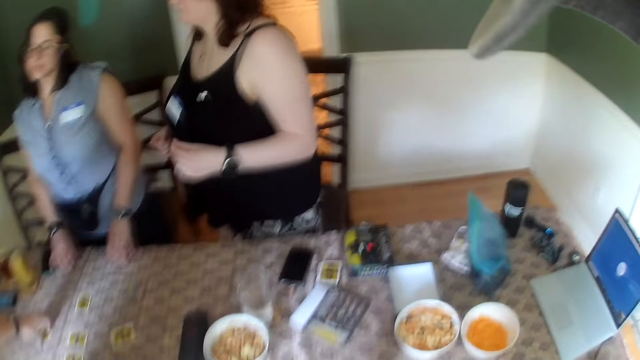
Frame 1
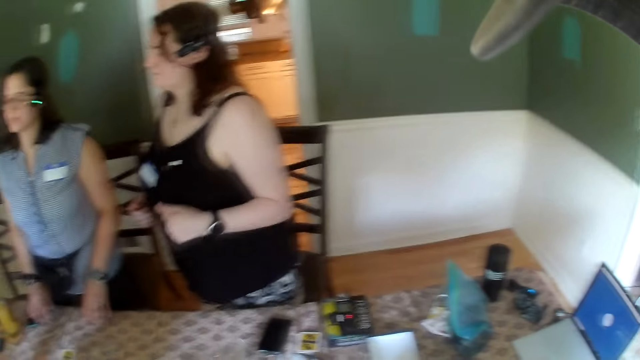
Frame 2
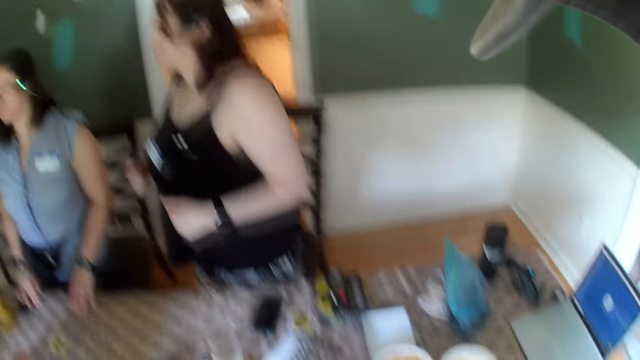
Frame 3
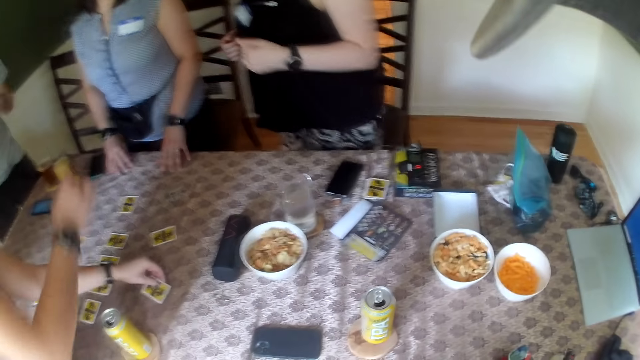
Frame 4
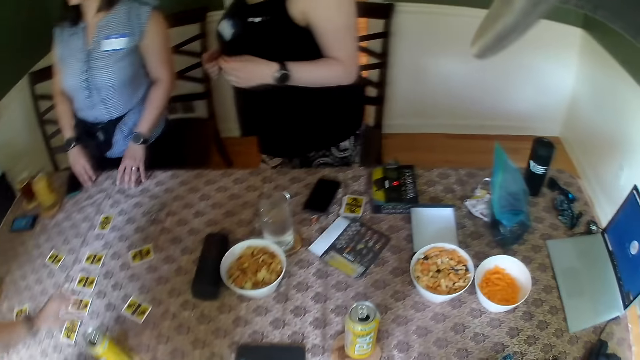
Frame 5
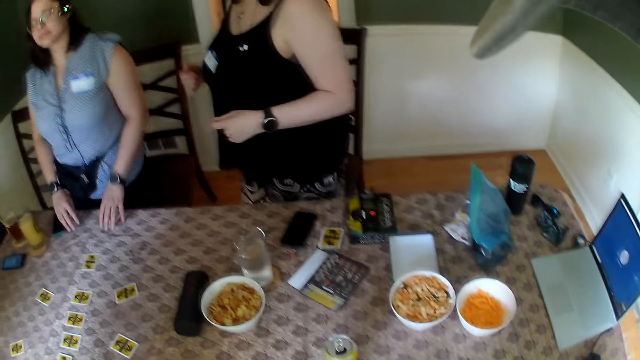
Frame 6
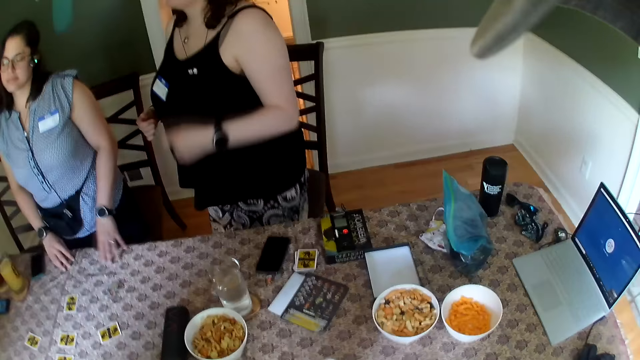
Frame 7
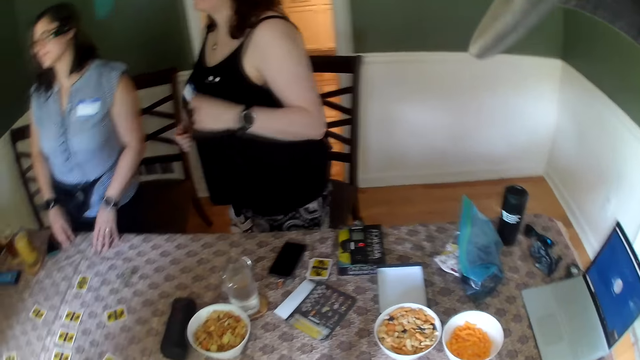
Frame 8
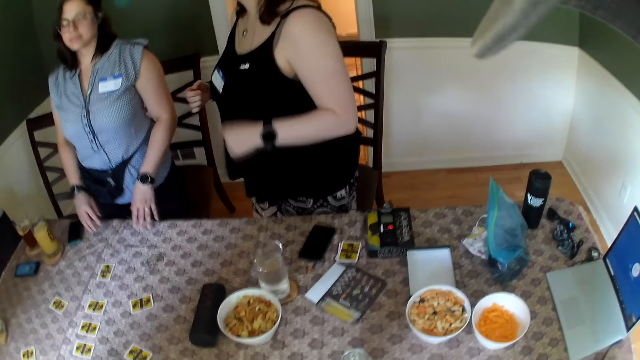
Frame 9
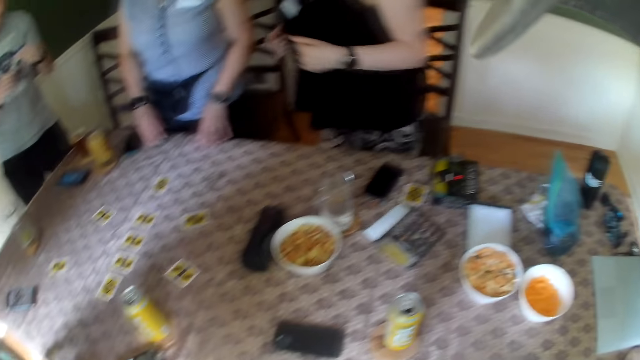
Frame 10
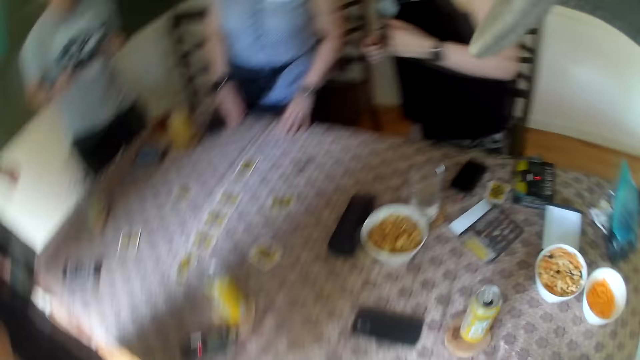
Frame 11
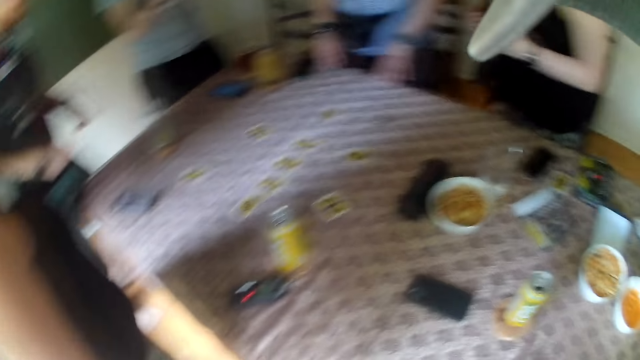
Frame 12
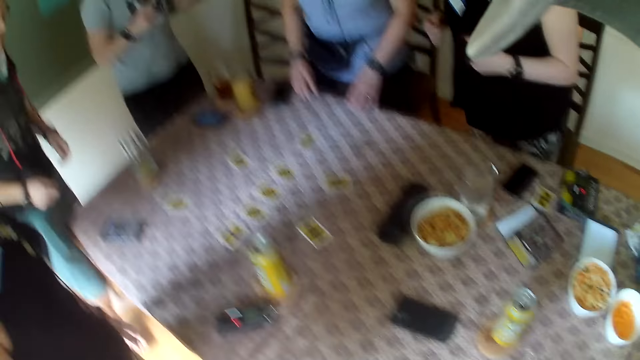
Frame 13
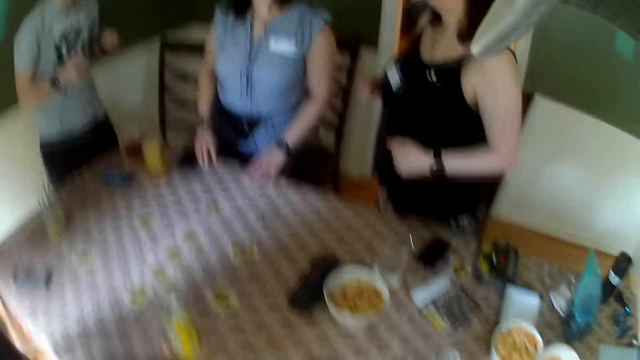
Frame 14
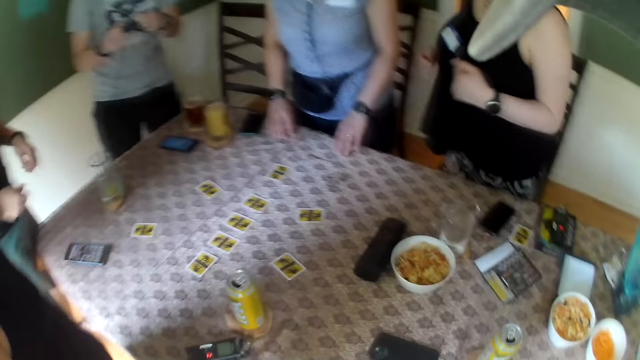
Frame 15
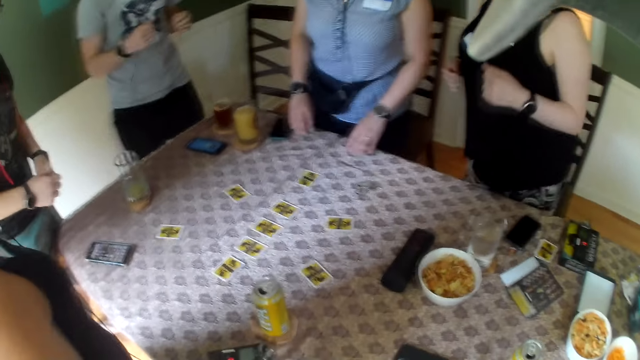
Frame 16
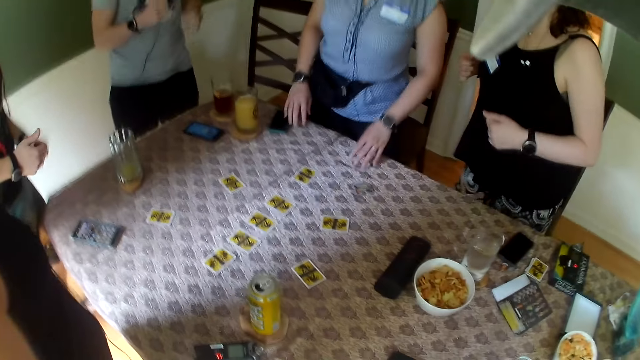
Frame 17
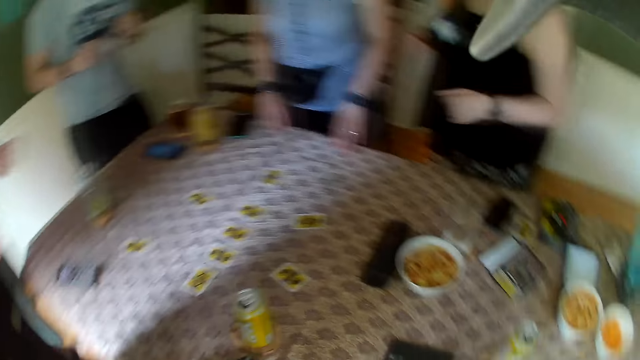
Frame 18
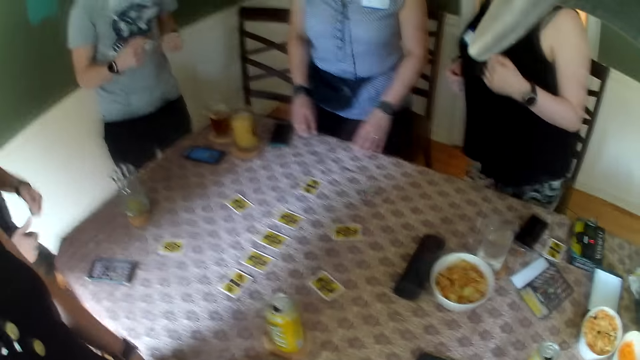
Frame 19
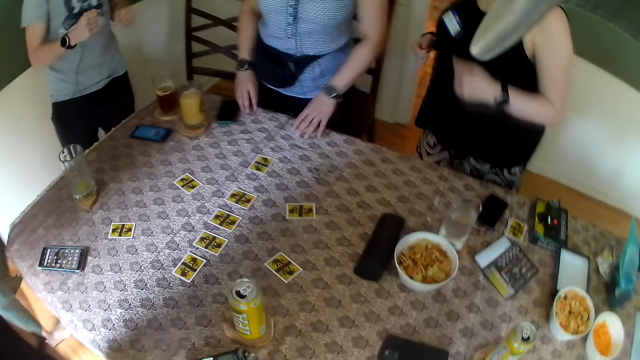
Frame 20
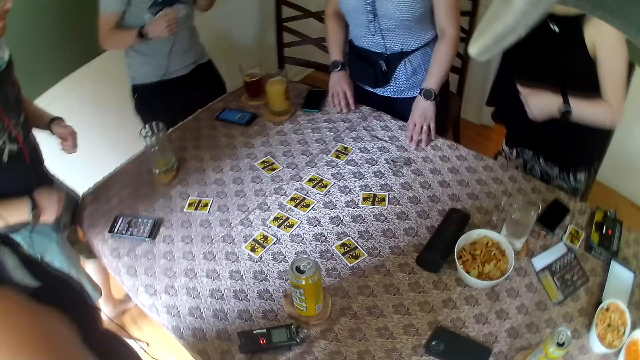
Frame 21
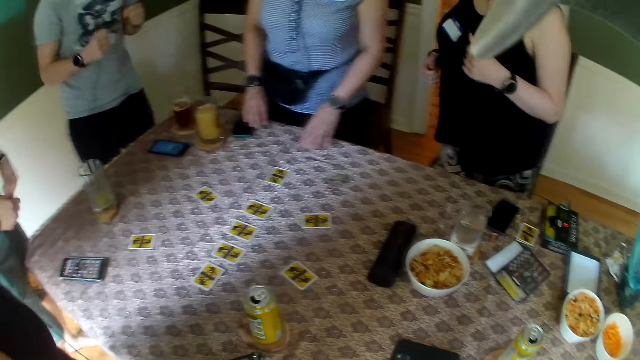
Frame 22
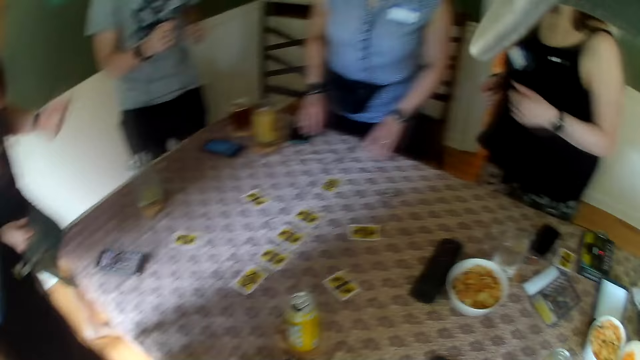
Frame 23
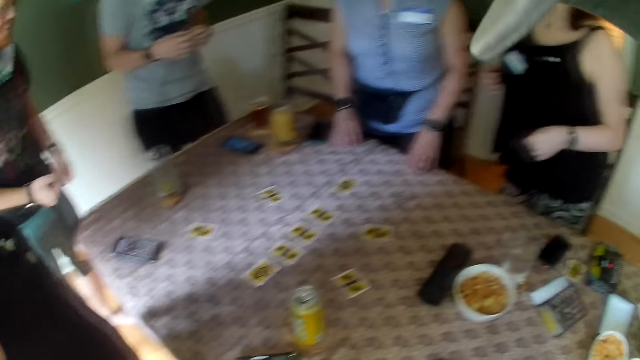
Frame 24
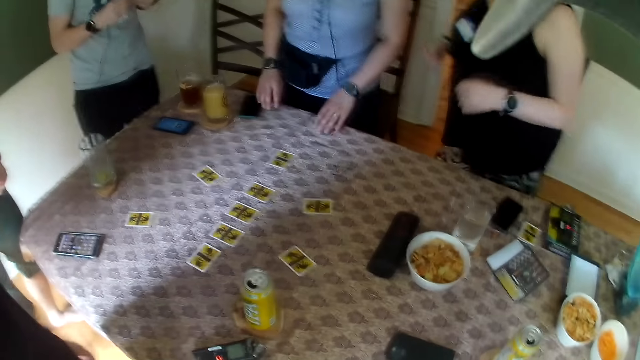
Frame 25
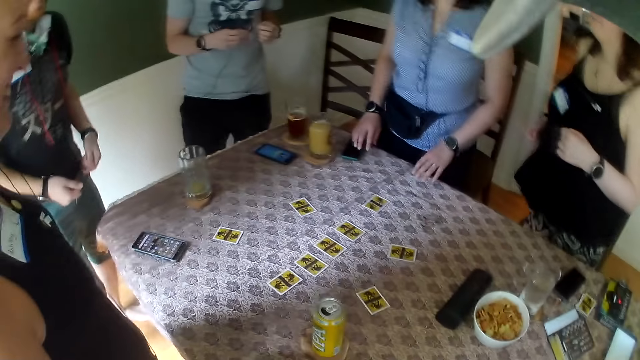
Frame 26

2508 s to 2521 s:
A woman puts the card on the table. The camera wearer dances the rhythm. A woman converses with a man.

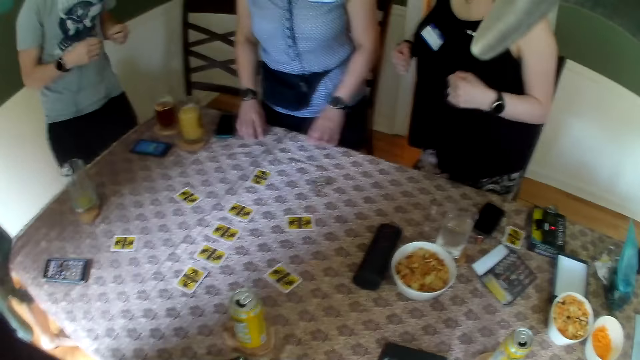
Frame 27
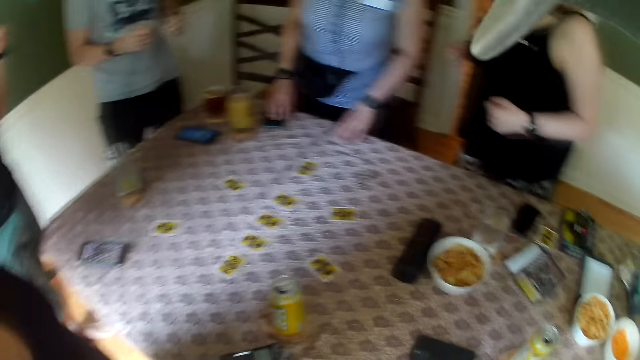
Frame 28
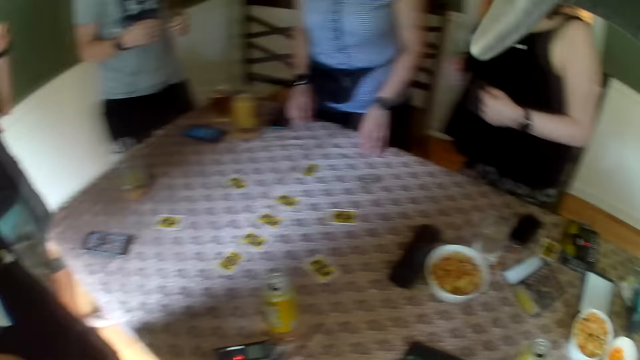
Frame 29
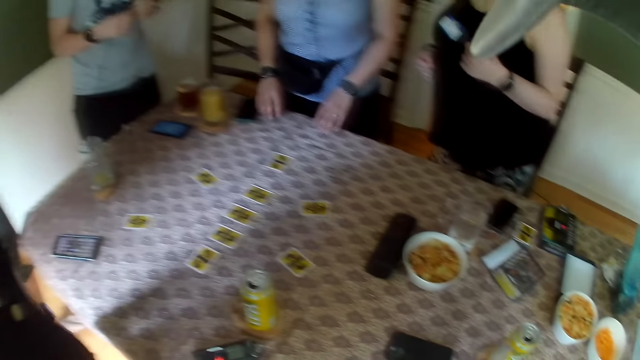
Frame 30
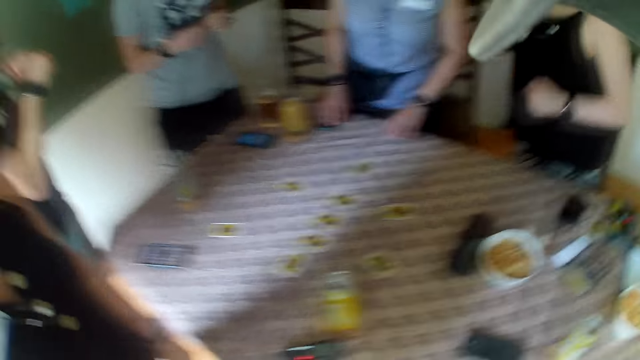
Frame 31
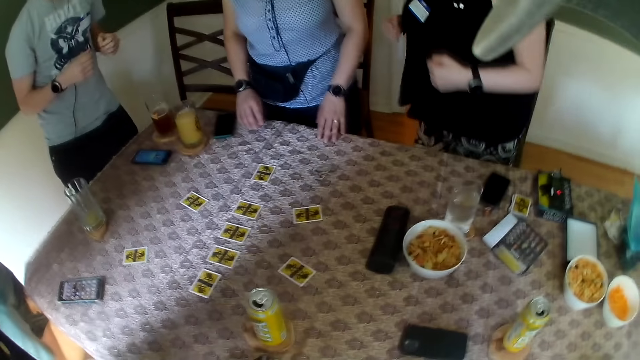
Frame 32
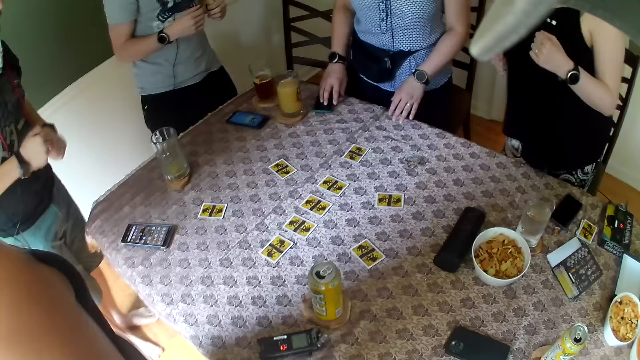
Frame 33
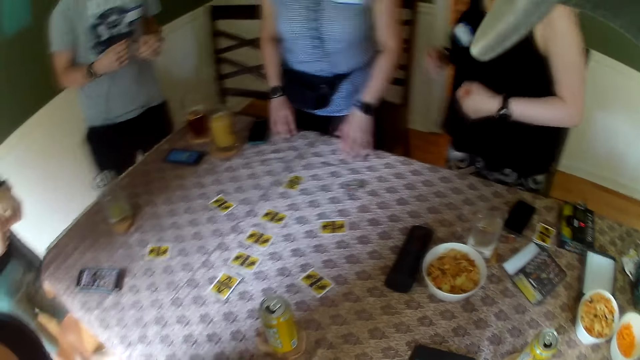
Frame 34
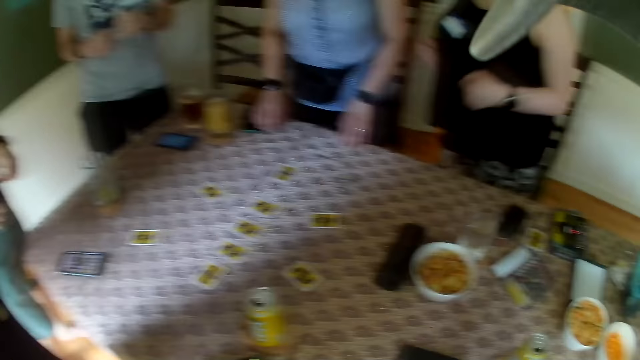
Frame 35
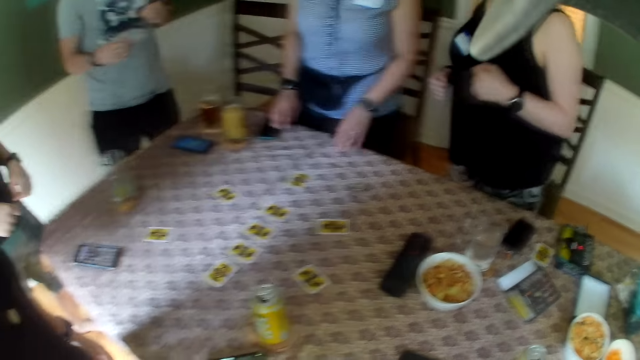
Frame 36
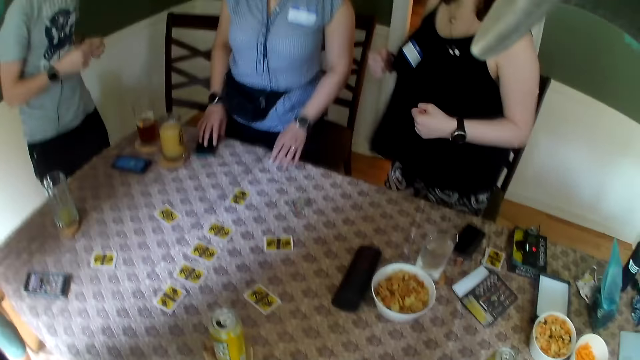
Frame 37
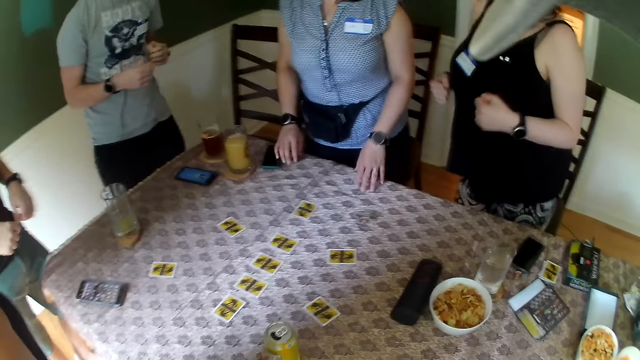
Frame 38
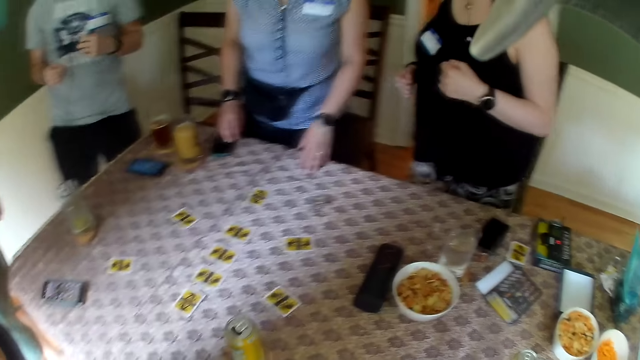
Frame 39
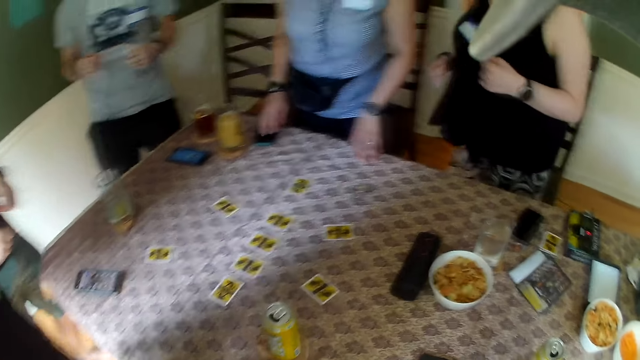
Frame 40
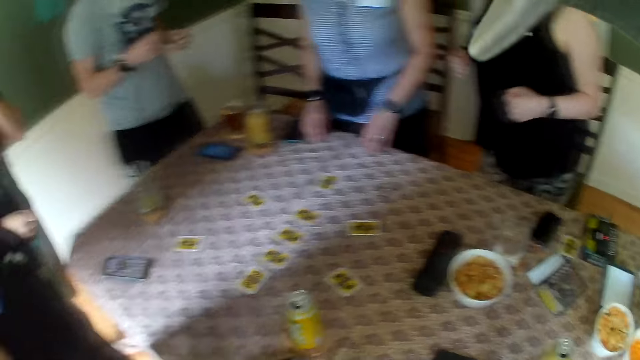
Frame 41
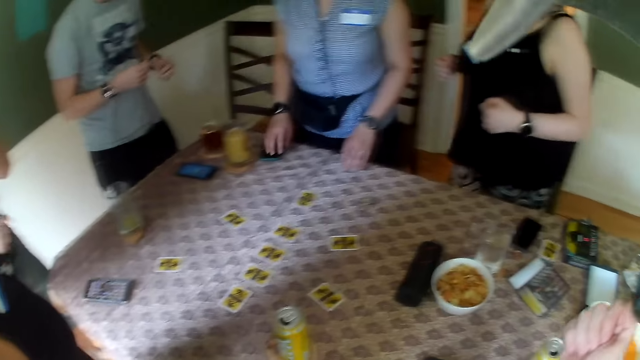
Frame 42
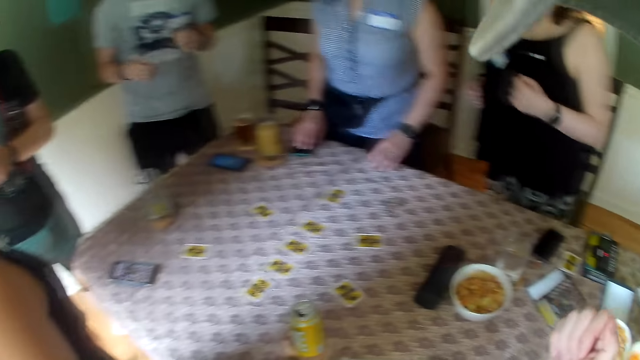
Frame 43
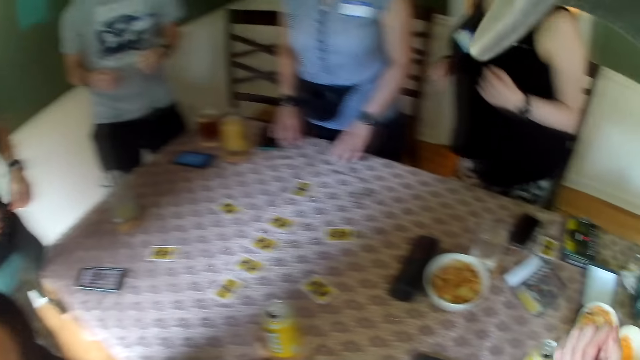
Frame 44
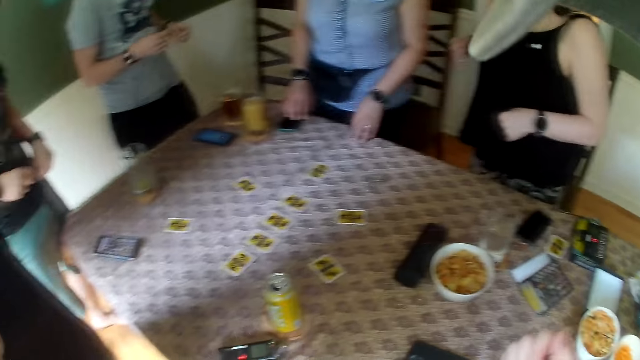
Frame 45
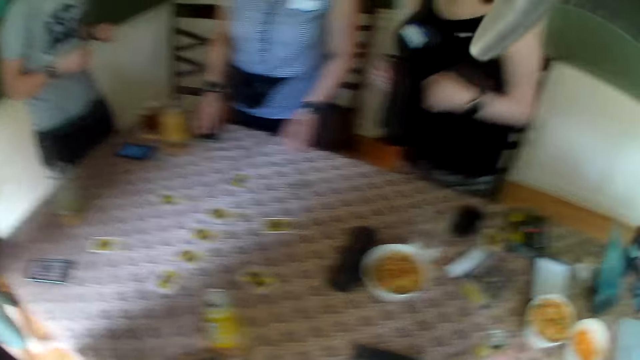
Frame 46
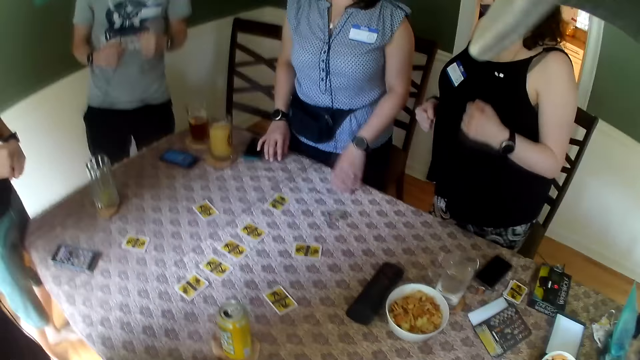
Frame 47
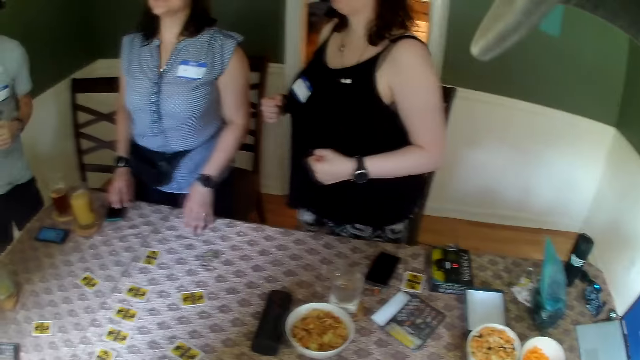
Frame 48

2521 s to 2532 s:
The man sings.
